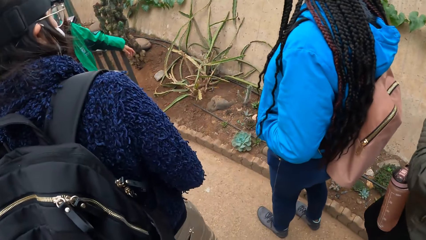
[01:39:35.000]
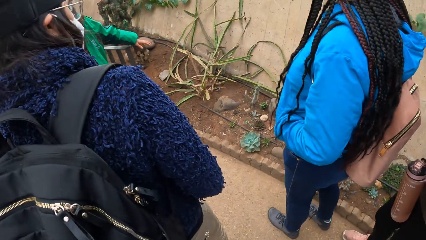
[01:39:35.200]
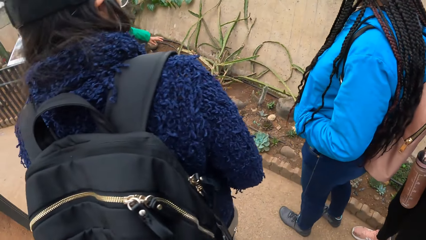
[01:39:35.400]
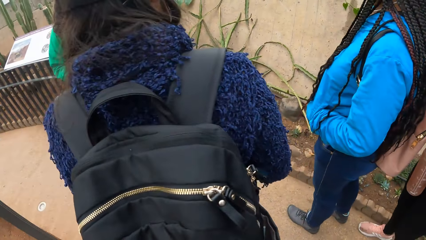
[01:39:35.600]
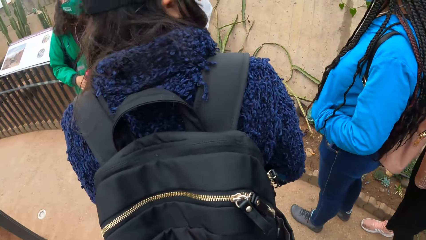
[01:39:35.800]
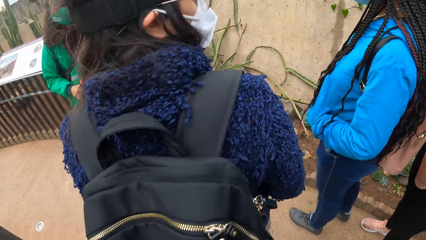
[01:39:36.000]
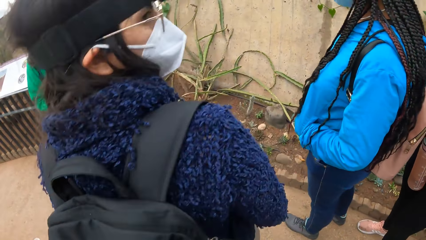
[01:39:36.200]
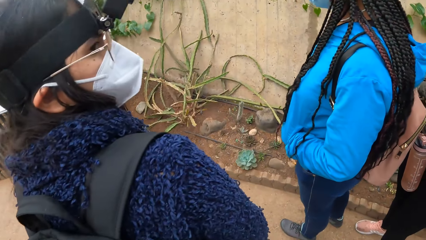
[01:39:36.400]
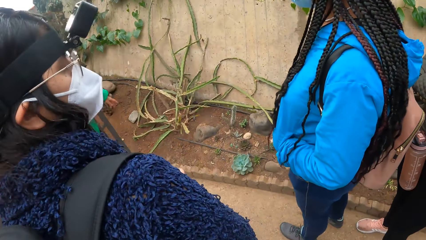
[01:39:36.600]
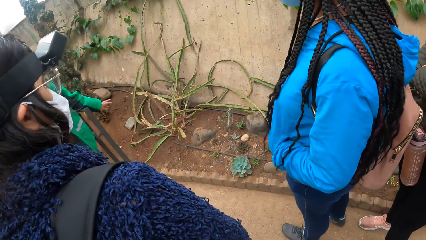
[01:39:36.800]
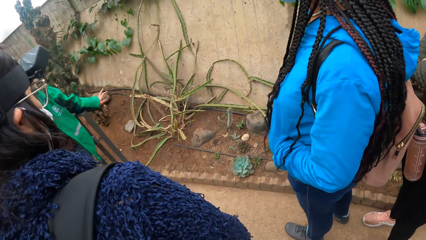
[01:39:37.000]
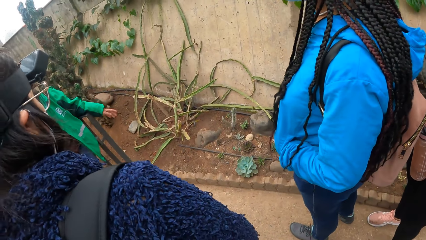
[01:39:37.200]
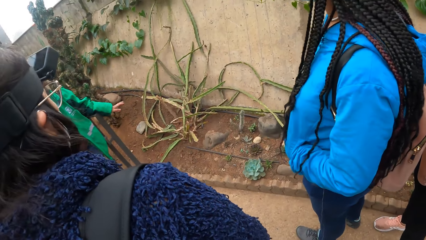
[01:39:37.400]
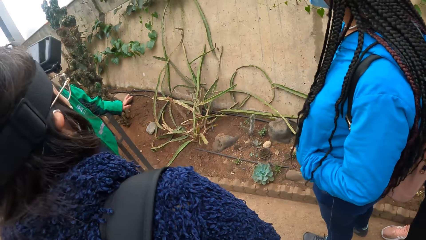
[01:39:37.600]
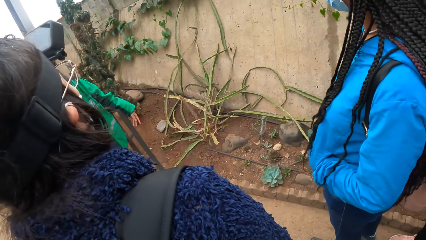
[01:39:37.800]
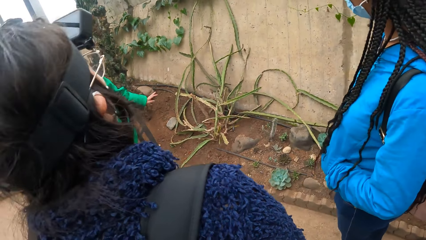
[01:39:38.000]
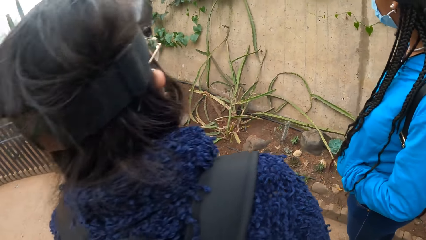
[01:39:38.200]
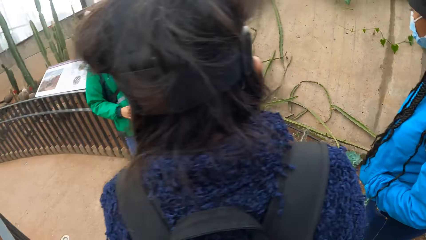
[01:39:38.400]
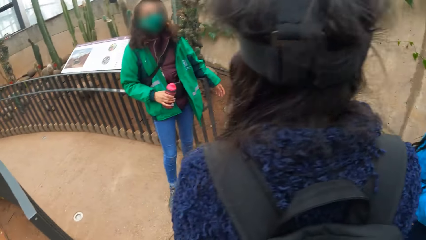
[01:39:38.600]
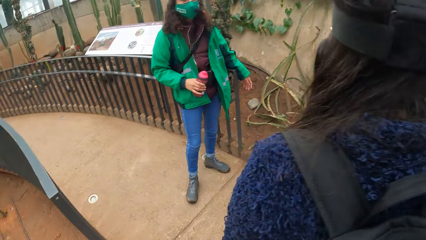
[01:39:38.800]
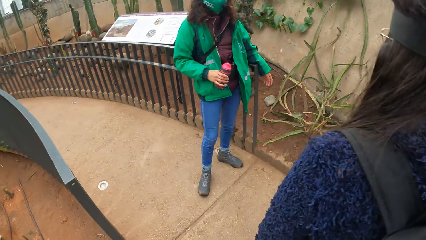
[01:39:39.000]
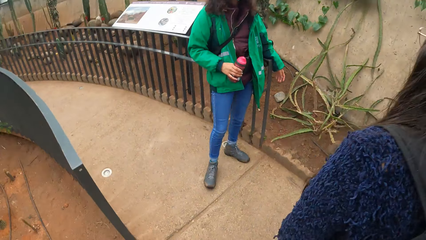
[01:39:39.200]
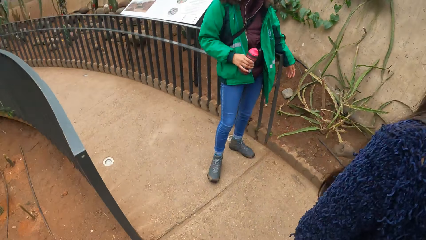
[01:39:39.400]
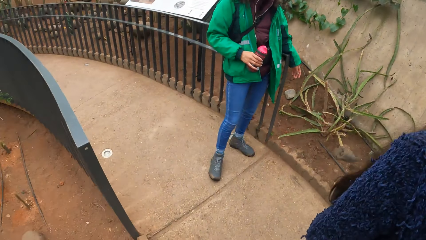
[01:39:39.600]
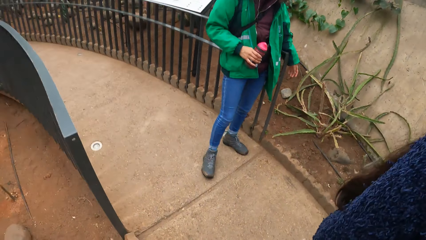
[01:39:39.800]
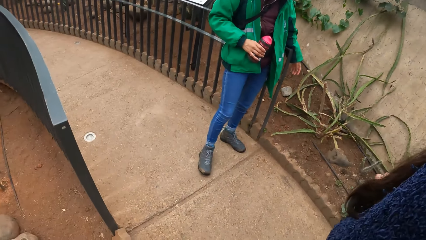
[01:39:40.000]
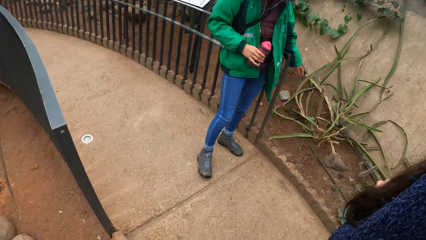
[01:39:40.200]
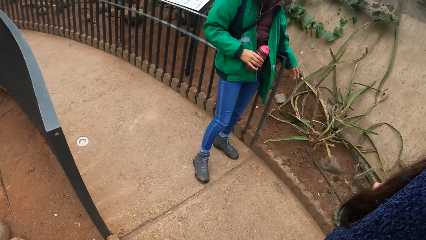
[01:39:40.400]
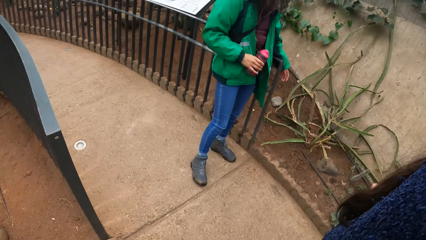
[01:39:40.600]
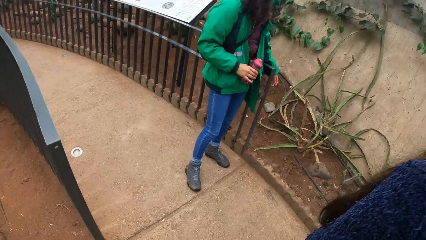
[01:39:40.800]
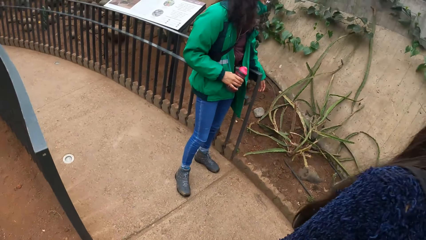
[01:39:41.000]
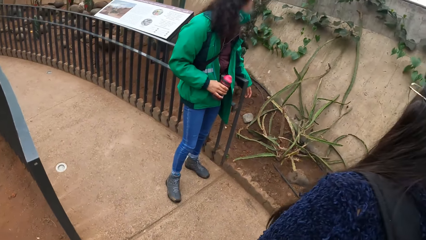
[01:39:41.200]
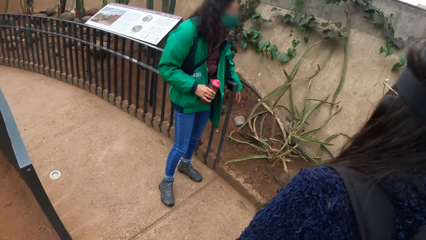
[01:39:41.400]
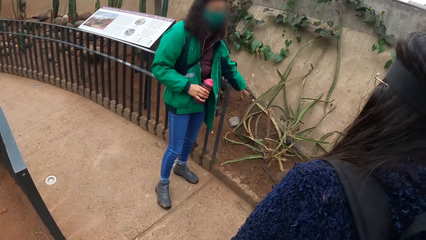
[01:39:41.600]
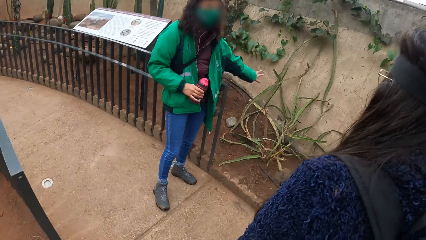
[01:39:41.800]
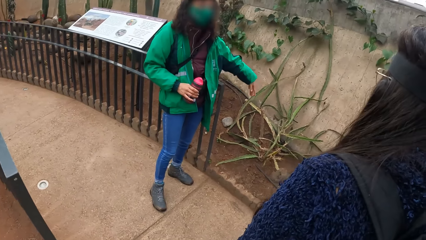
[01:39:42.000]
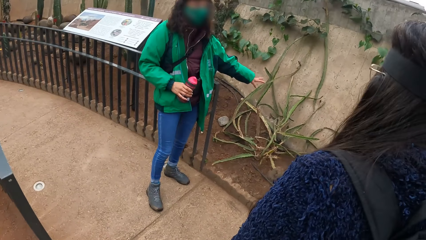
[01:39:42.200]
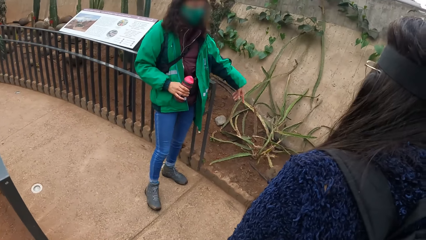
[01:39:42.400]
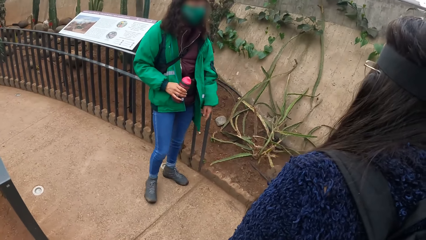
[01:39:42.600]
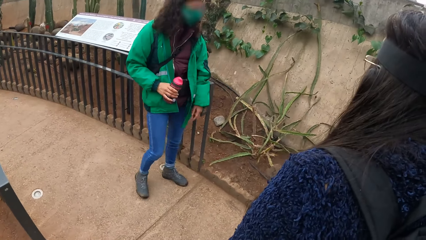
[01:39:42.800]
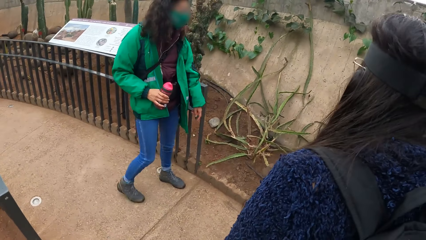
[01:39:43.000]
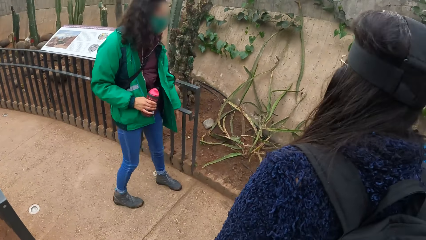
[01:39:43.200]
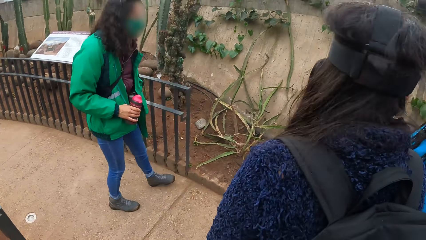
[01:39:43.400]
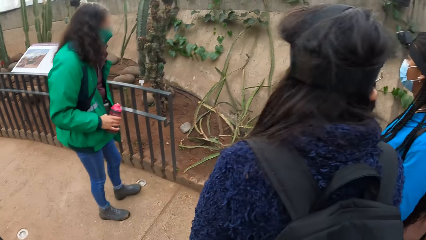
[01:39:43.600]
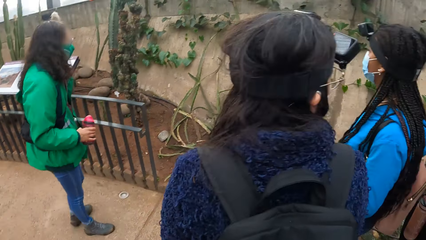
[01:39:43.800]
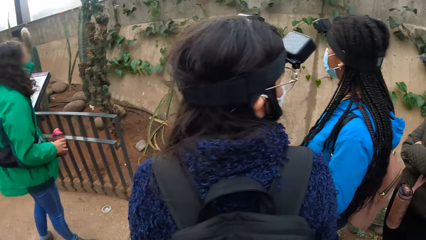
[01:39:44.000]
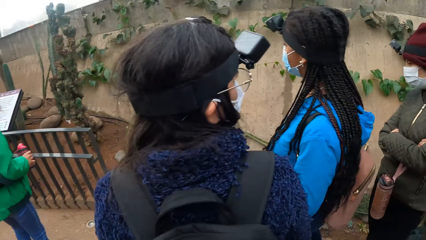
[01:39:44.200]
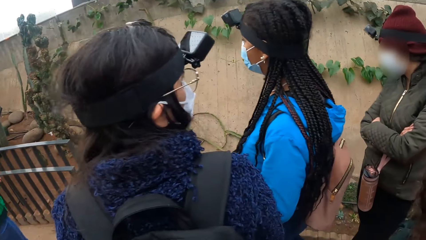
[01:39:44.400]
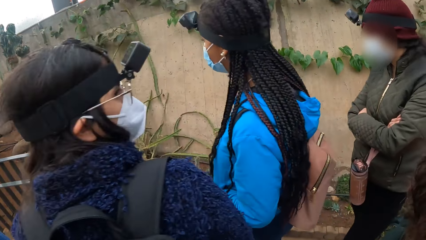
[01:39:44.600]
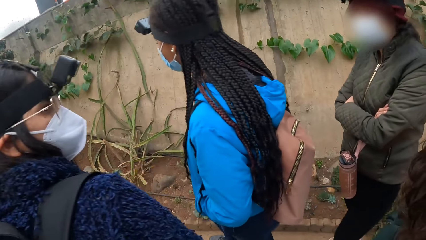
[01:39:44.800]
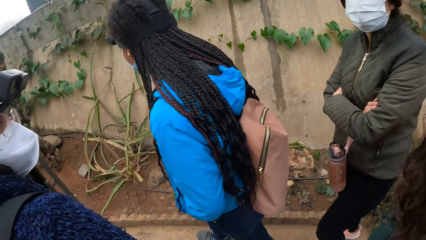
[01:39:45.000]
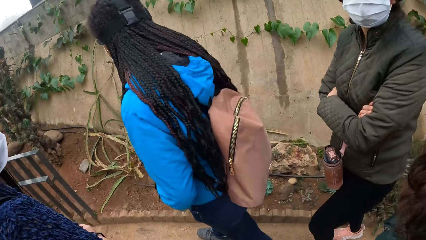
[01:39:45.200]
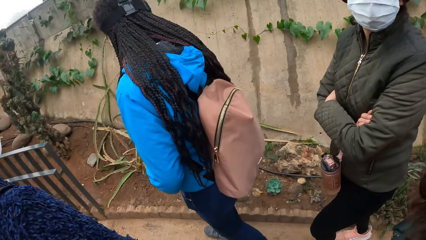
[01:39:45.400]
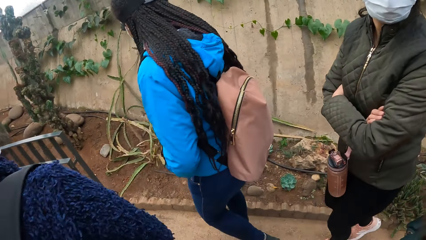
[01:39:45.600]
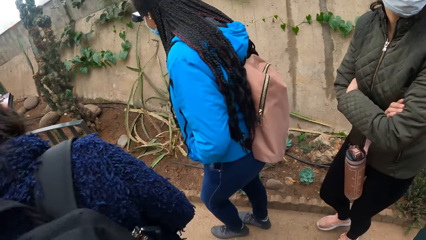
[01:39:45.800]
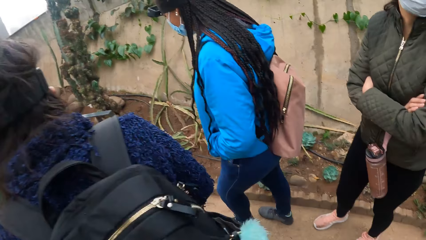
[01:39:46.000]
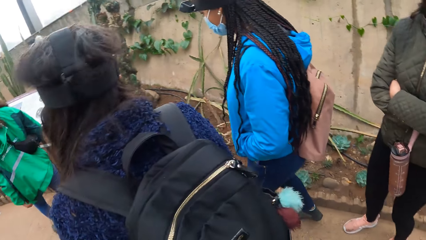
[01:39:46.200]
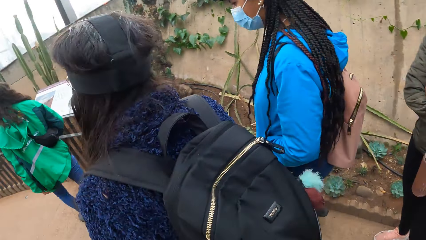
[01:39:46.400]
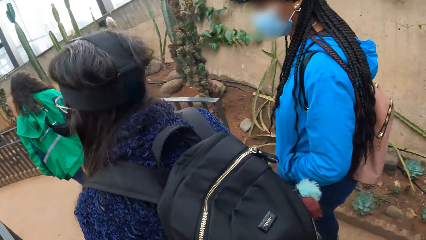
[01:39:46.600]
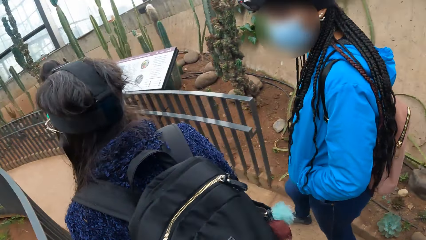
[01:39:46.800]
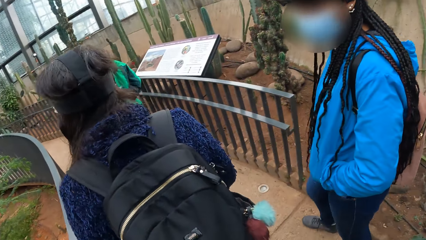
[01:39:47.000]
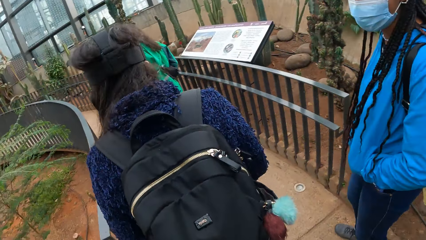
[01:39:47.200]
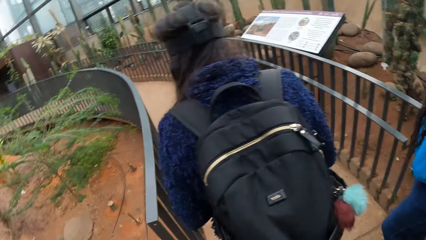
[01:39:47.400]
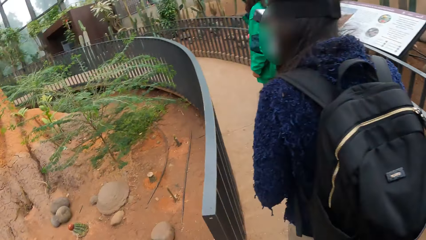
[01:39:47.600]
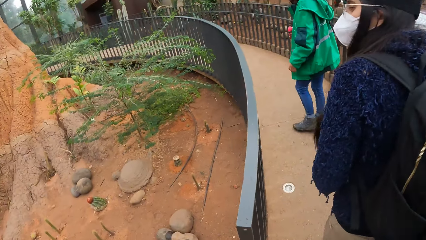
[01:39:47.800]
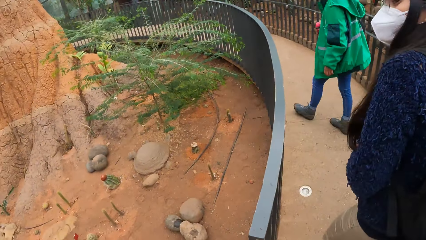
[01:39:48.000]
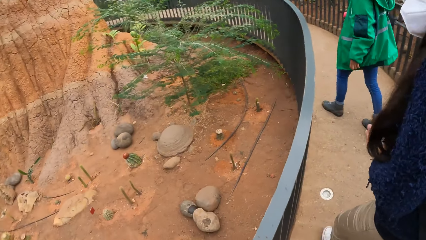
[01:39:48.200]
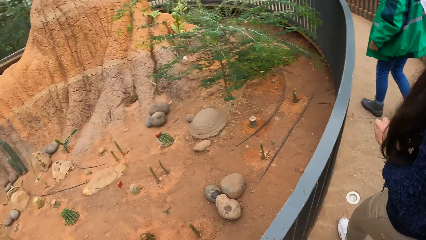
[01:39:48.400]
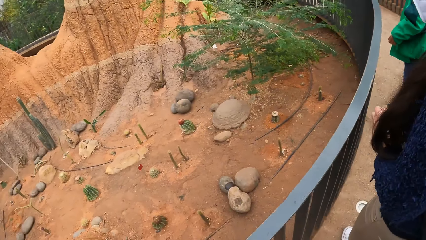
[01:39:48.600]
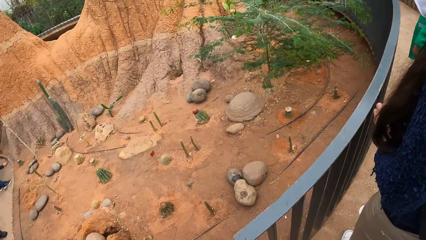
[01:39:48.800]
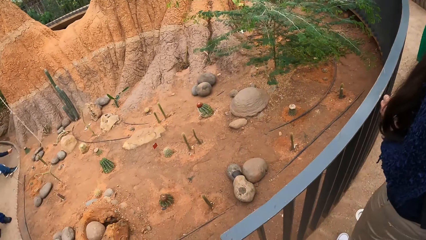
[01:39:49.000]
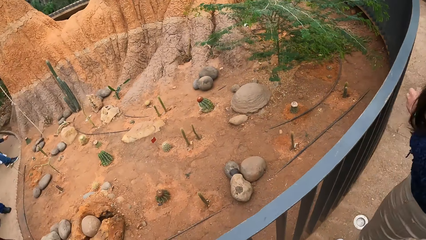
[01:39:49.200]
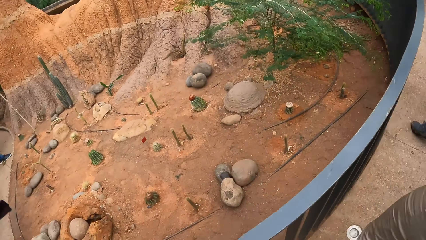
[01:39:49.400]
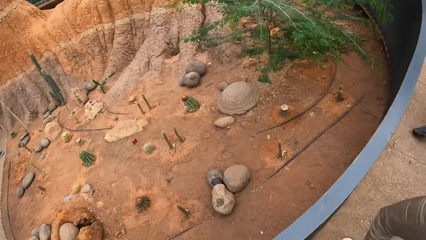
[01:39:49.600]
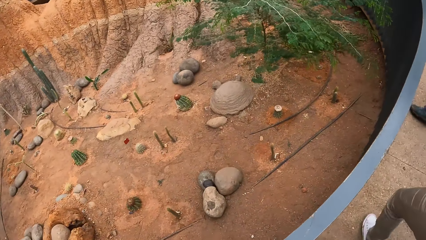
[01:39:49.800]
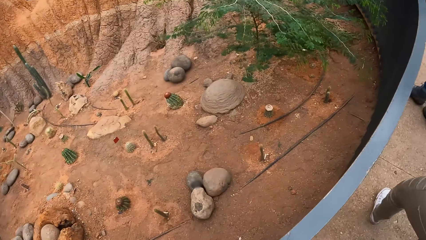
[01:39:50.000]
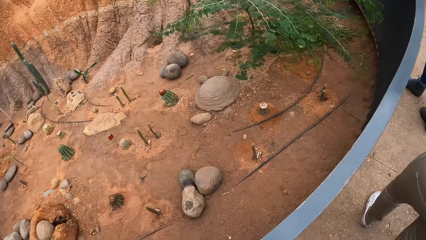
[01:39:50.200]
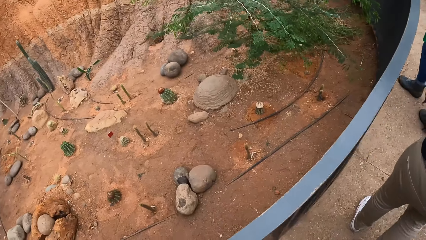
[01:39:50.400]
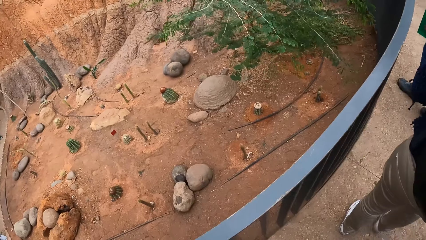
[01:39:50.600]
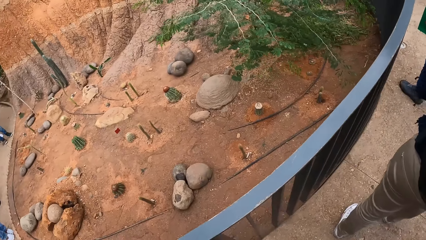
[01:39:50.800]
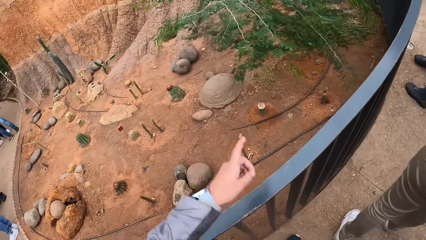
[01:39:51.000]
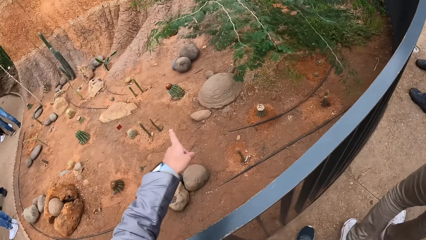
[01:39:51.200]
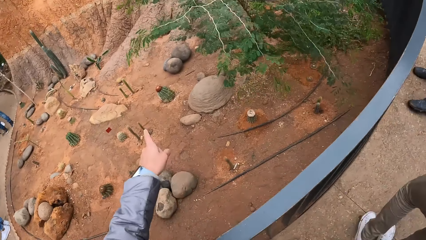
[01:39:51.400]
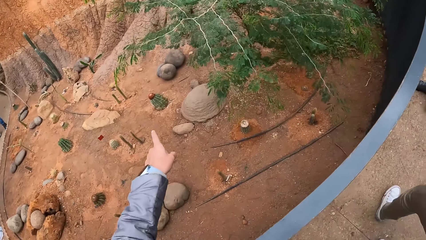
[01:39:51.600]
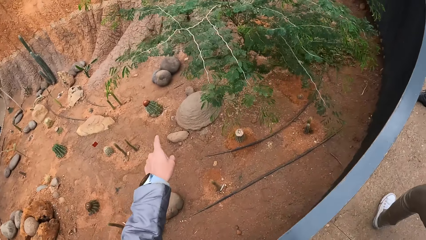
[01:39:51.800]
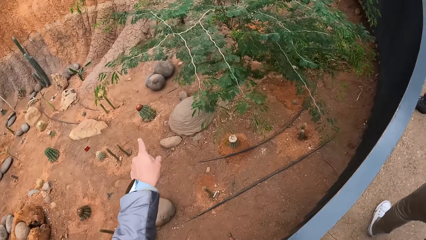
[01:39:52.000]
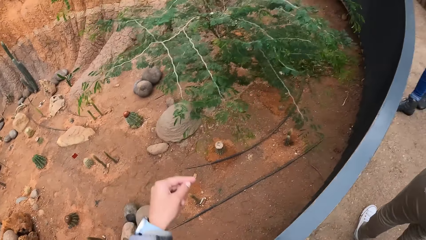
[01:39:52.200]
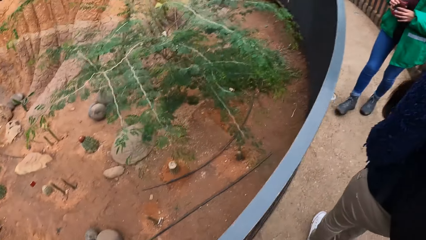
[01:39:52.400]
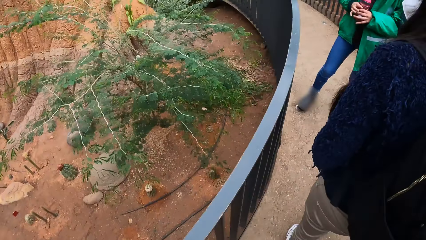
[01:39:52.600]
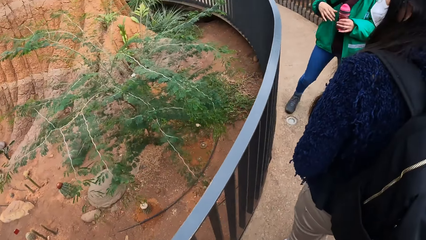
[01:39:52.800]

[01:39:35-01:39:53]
The instructor waves her left hand. The camera wearer looks around. The instructor talks to the camera wearer. The camera wearer looks around. He walks. He looks around. He points his left hand to a plant. The instructor holds the bottle in both hands.
